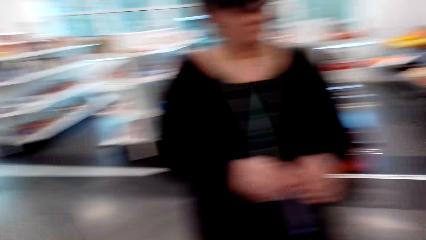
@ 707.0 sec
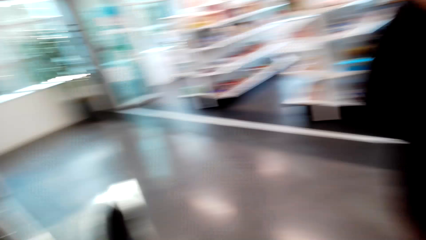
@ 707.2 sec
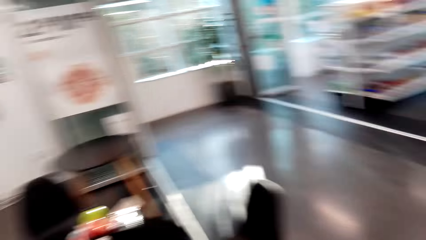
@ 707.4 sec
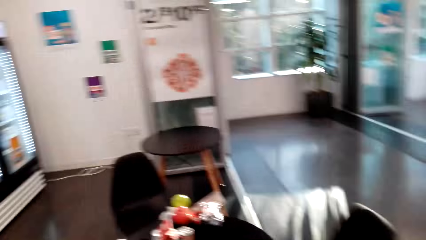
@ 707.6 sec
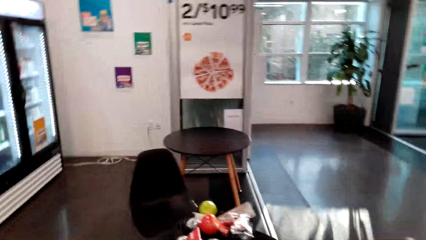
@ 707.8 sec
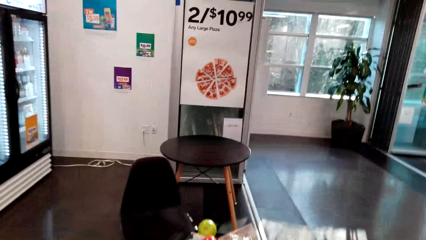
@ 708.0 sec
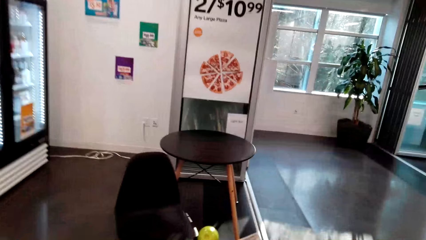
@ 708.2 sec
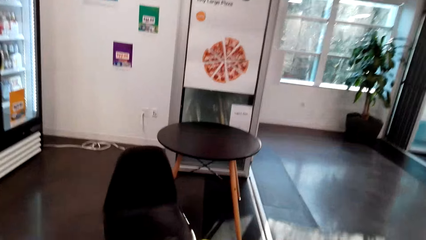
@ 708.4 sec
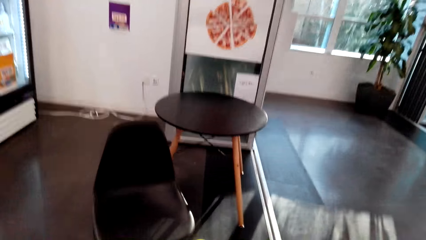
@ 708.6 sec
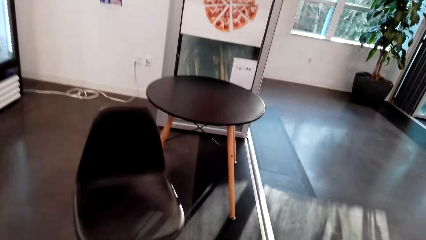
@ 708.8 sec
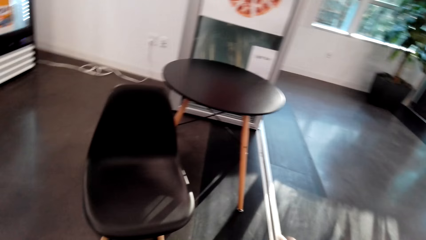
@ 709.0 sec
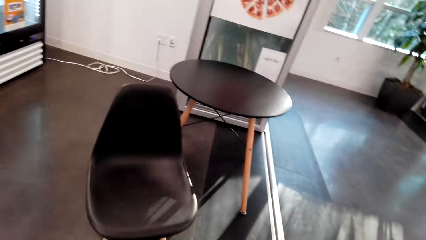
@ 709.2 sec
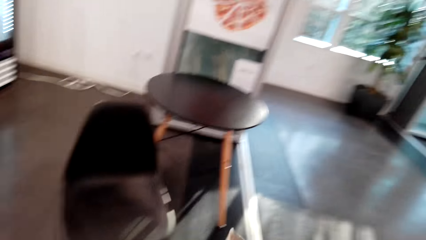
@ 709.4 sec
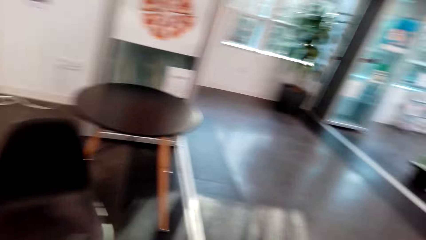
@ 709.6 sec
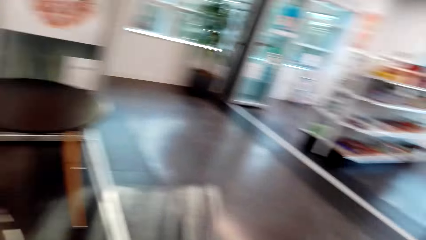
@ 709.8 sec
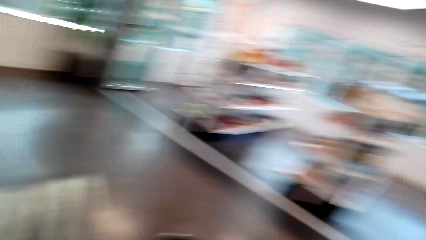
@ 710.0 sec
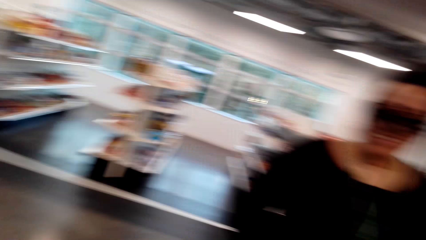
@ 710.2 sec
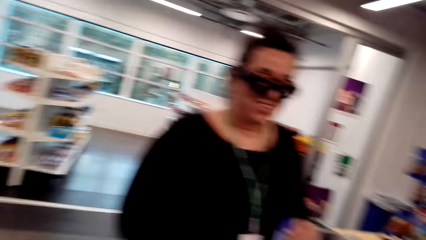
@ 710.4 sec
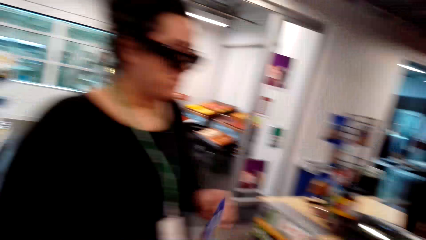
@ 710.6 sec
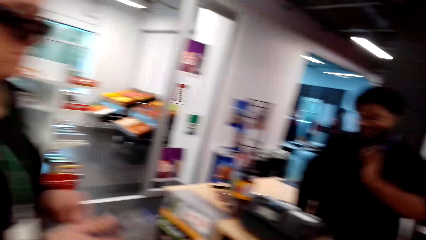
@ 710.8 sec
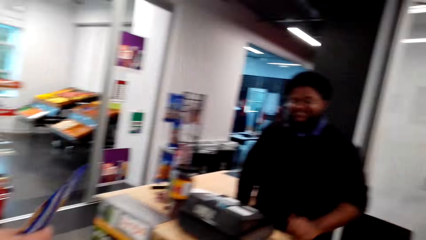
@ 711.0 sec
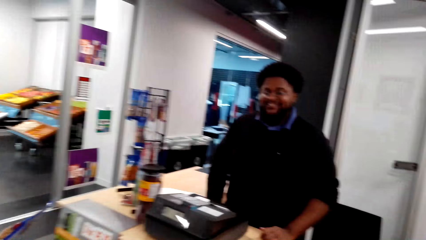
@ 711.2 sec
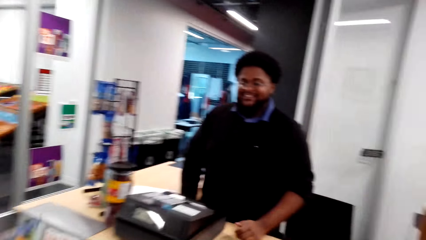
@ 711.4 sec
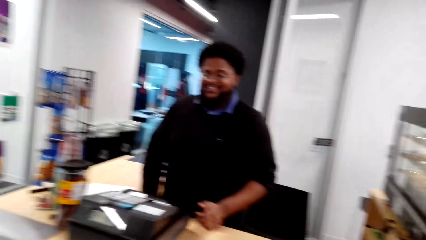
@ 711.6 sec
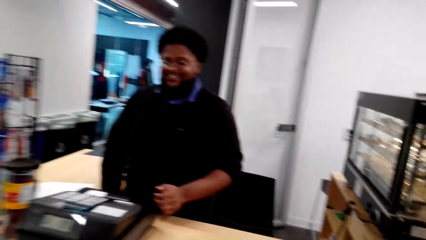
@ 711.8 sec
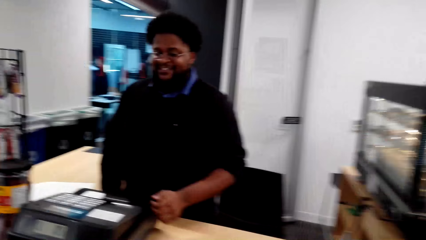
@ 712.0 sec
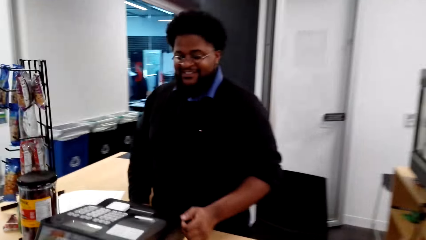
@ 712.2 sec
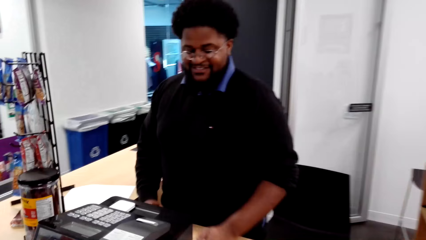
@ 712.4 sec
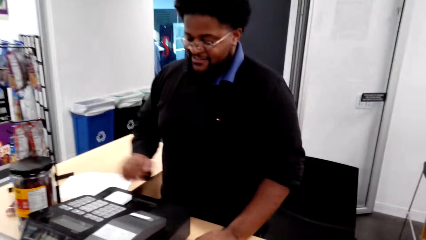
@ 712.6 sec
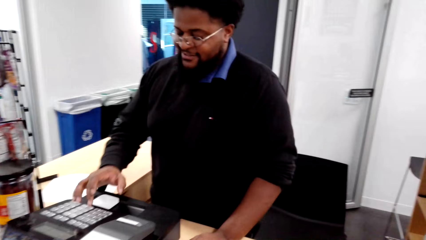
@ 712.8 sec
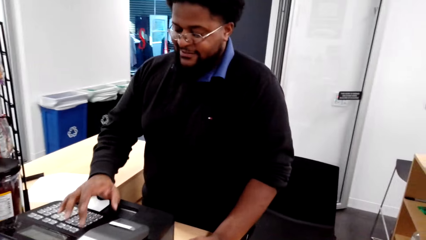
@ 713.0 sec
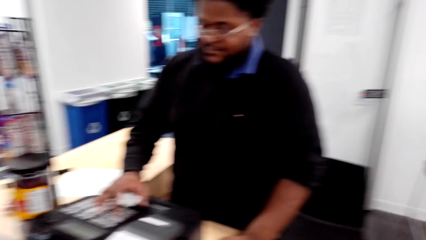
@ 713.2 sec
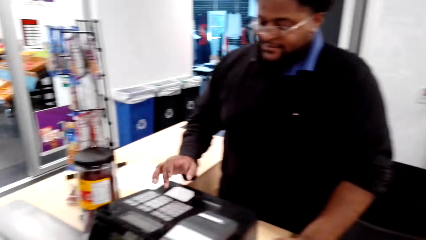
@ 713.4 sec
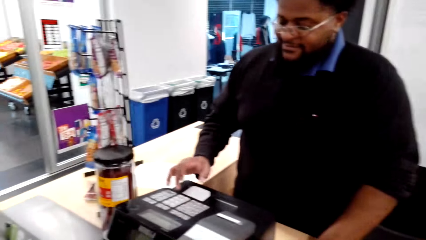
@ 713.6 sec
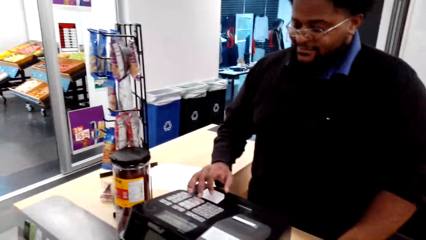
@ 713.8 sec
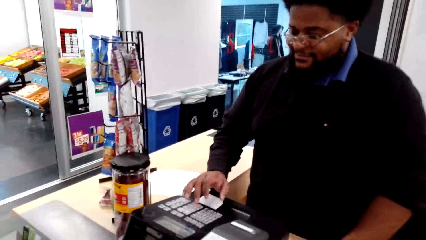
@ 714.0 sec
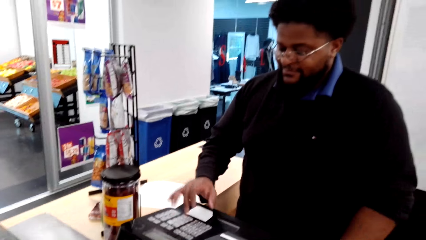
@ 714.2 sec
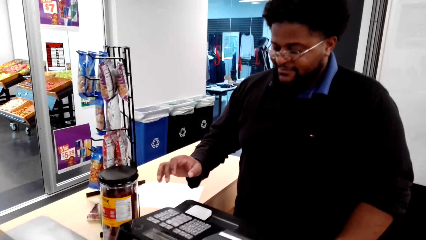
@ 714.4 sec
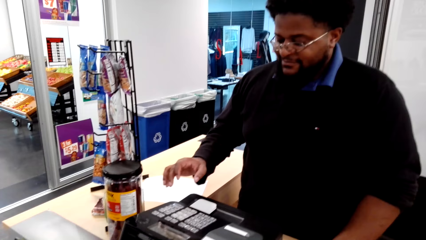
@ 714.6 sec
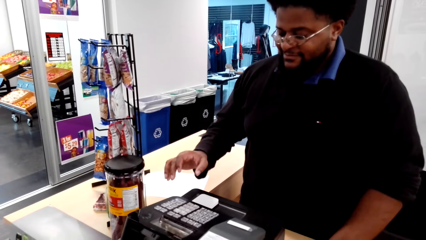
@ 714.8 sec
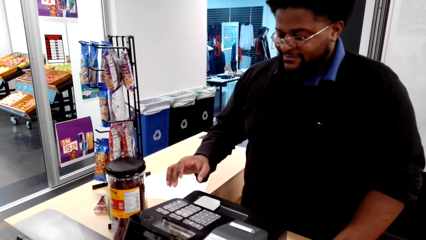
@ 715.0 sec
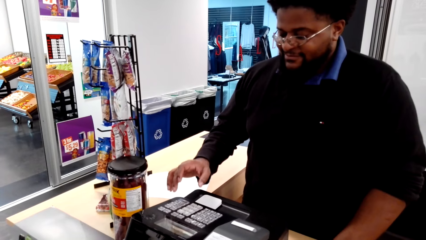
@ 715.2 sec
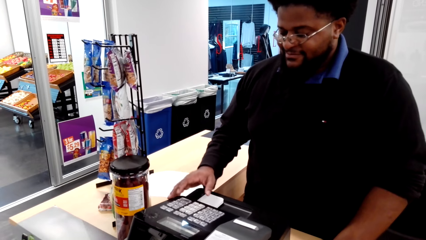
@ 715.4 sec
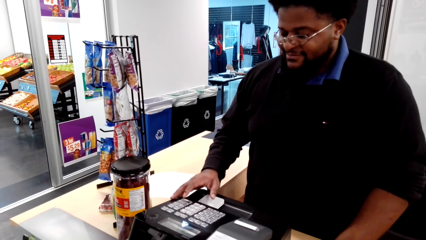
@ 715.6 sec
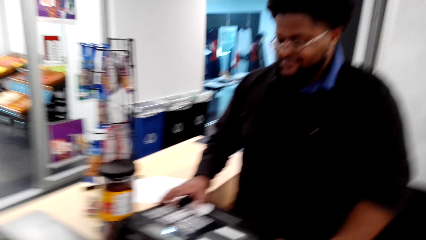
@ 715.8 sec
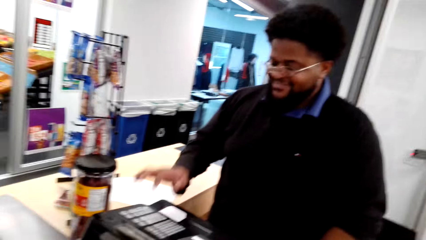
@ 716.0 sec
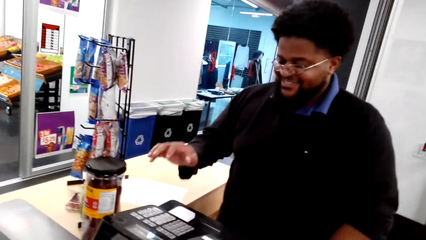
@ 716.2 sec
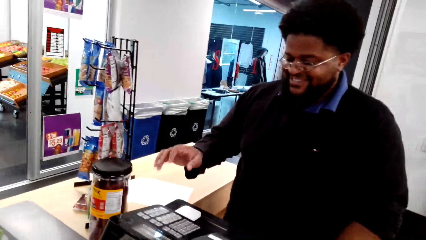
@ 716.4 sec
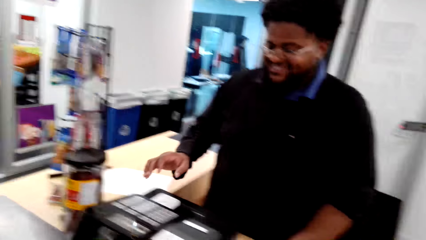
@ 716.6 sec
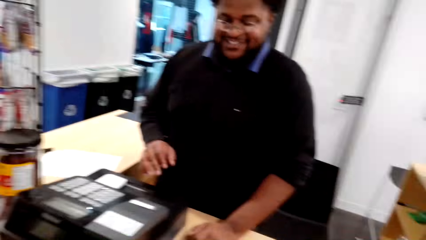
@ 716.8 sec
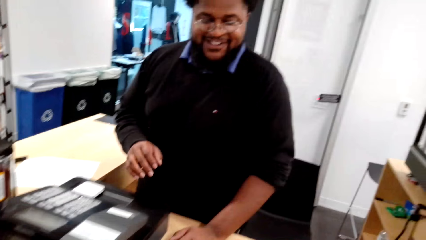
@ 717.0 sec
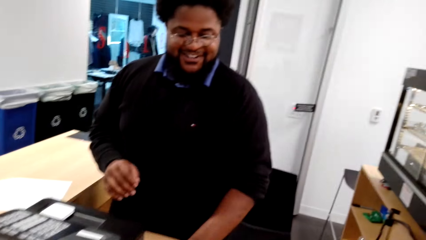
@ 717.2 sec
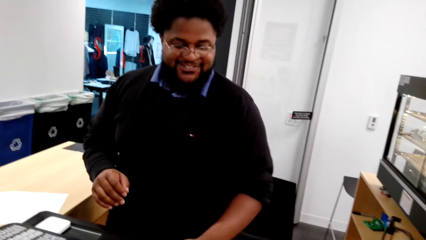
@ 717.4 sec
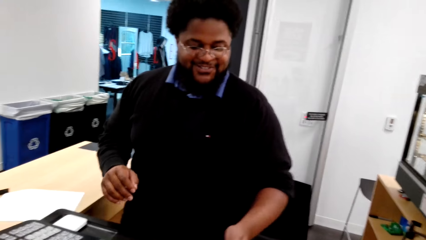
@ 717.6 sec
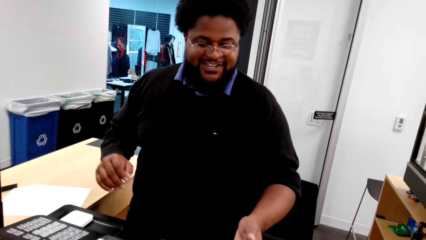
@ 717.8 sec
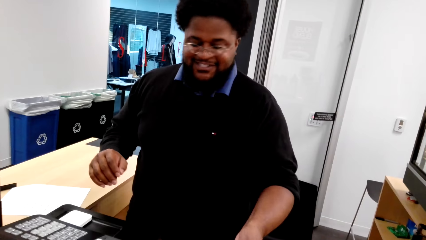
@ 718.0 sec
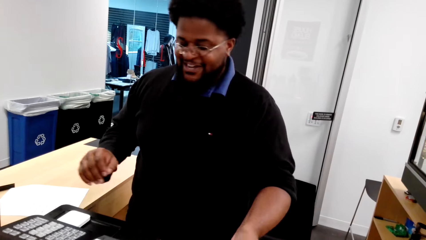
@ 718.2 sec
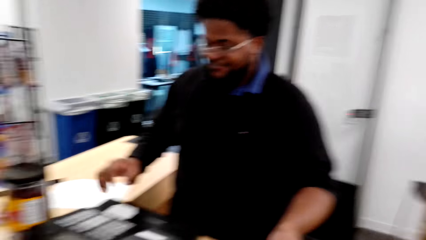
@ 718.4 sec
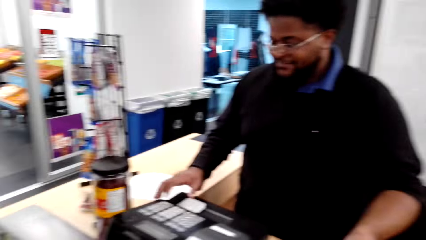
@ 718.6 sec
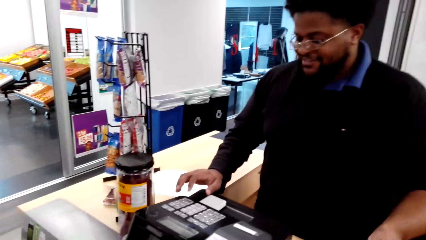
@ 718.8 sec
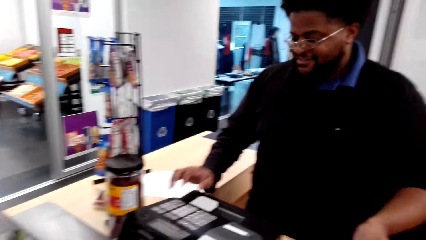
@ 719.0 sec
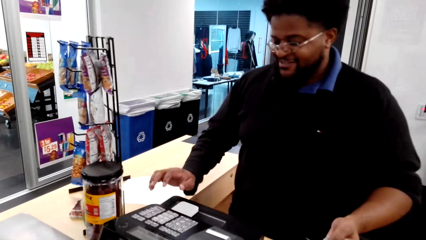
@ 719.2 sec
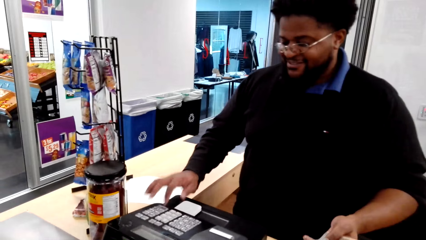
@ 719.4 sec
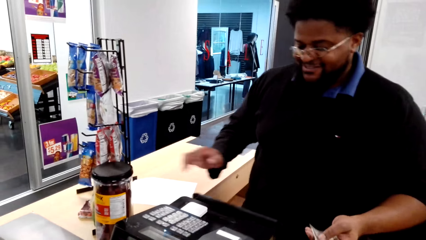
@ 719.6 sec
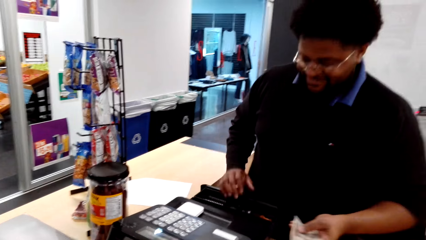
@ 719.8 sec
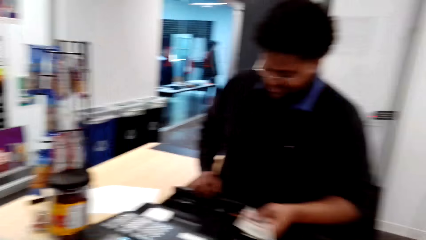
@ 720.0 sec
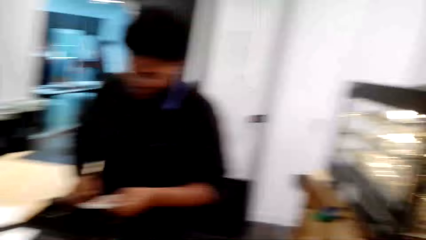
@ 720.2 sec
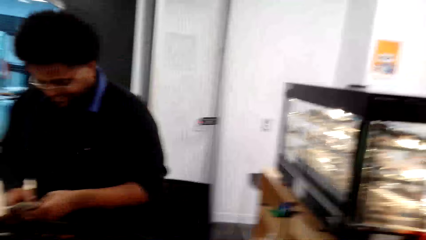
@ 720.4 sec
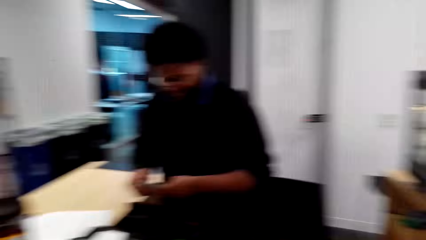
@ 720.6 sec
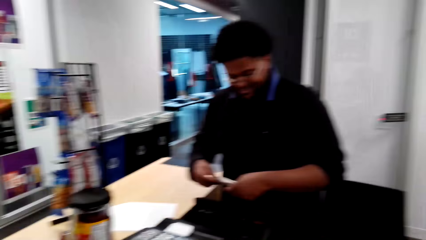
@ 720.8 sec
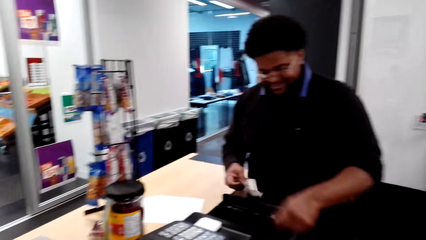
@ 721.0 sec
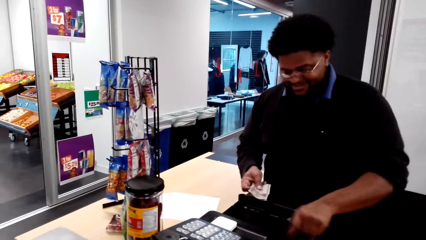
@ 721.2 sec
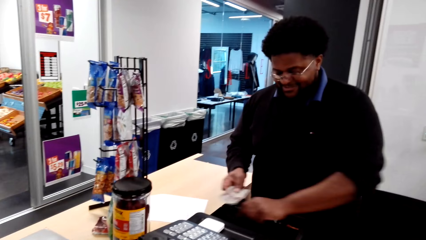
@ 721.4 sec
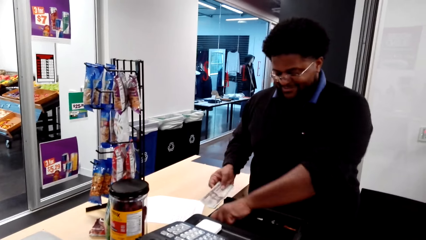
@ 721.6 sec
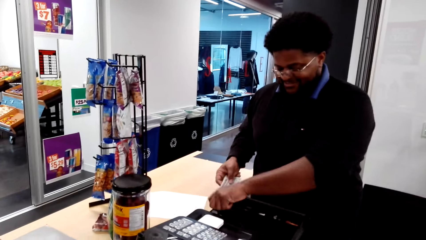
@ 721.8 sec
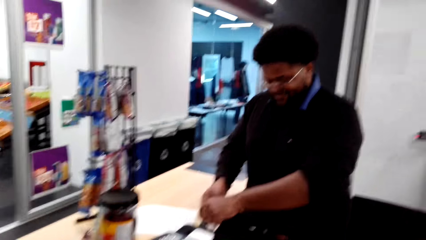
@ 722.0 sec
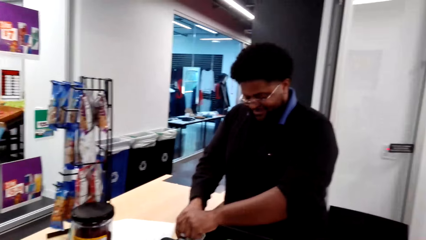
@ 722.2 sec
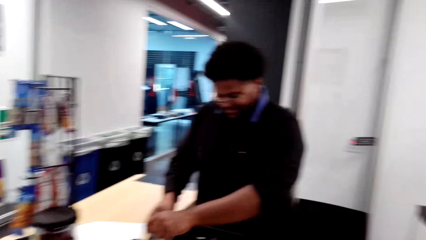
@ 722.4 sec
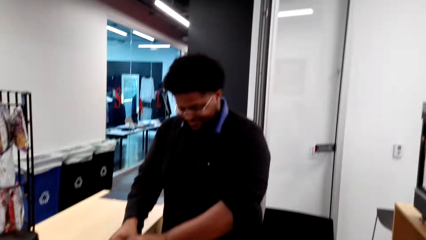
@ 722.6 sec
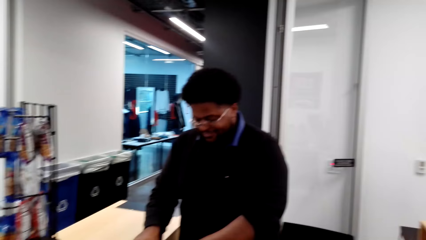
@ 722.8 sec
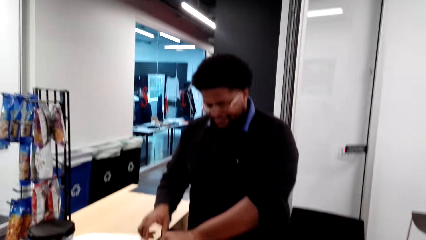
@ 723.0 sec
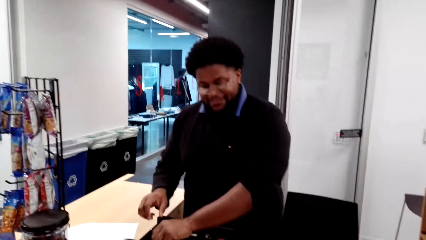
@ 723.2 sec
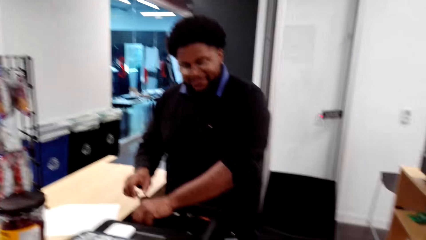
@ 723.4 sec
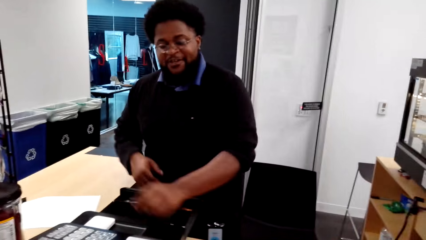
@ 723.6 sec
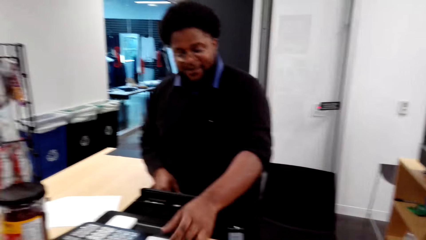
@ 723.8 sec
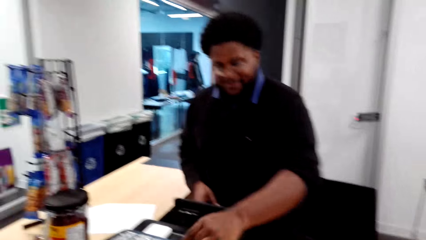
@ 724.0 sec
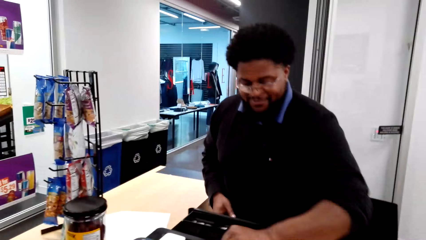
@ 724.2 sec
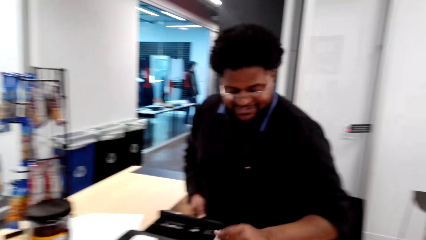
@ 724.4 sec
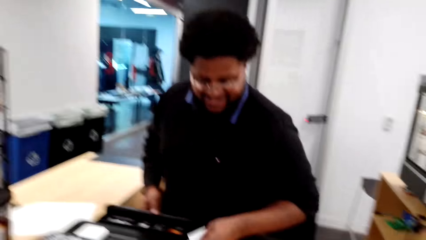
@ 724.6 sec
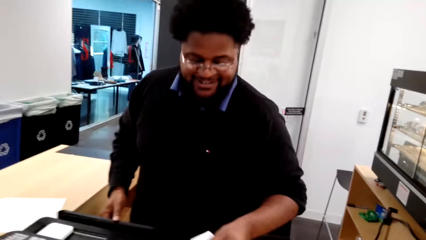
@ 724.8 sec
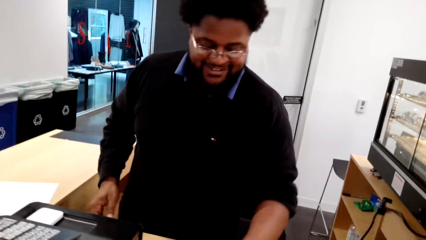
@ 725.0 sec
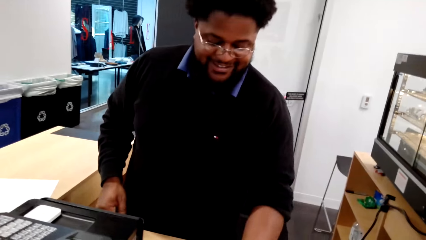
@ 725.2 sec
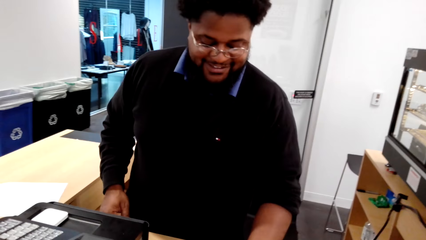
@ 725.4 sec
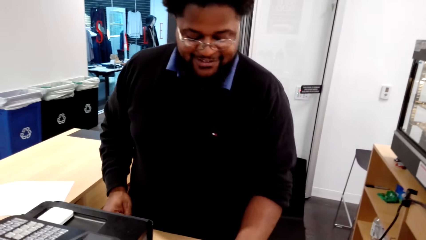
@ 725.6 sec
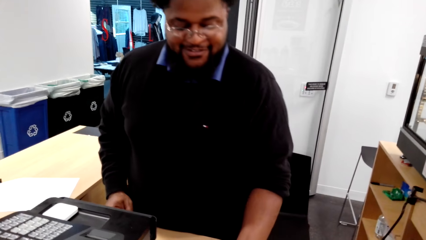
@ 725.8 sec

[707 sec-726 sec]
The camera wearer moves around, converses with a woman, and looks around the supermarket. A cashier uses the cash register. The woman converses with the camera wearer. The camera wearer interacts with the cashier. The cashier converses with the camera wearer, opens the cash register, and puts the money in the cash register. The camera wearer converses with the cashier. The cashier picks up money from the camera wearer. The camera wearer converses with the cashier.
